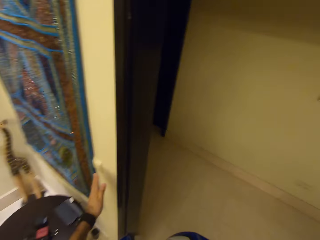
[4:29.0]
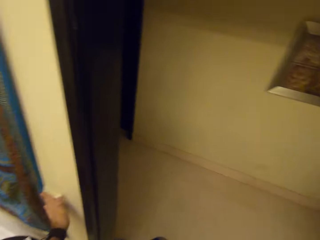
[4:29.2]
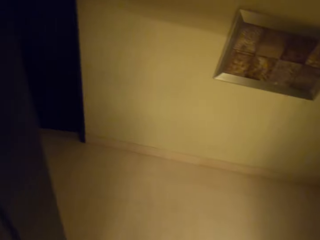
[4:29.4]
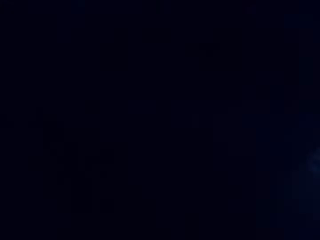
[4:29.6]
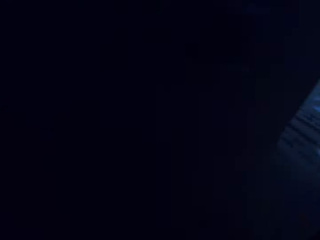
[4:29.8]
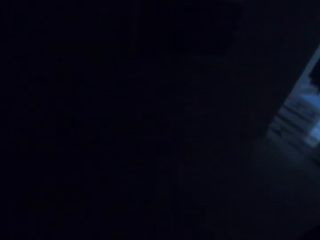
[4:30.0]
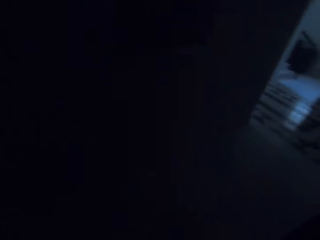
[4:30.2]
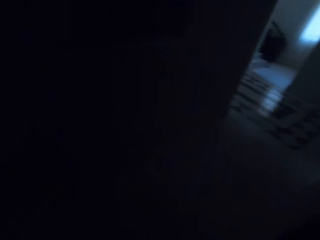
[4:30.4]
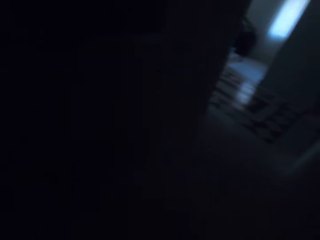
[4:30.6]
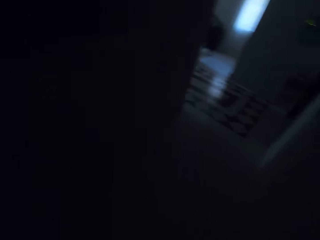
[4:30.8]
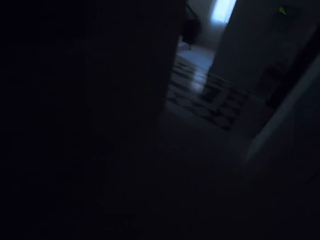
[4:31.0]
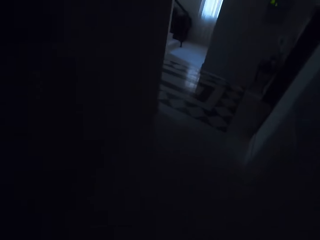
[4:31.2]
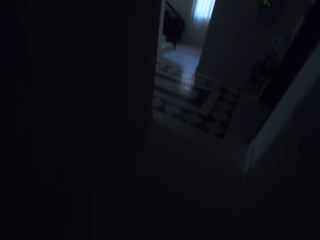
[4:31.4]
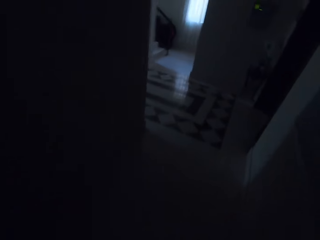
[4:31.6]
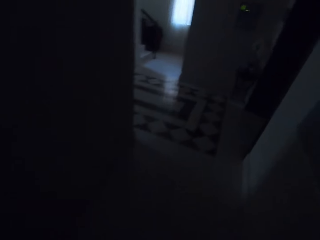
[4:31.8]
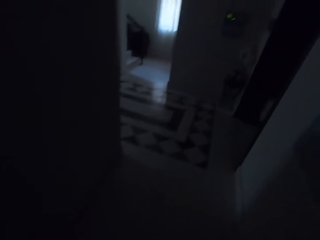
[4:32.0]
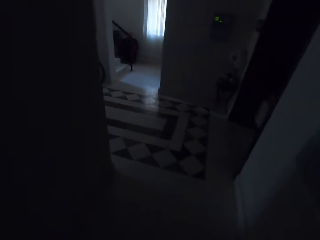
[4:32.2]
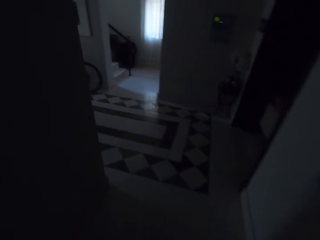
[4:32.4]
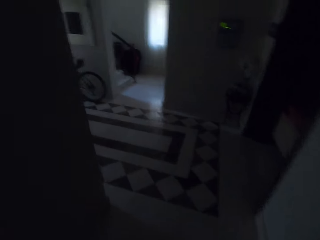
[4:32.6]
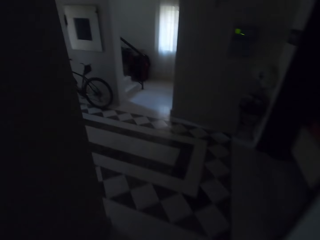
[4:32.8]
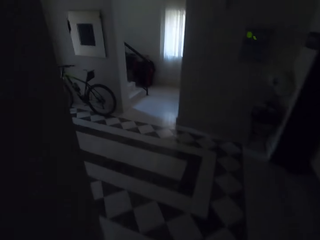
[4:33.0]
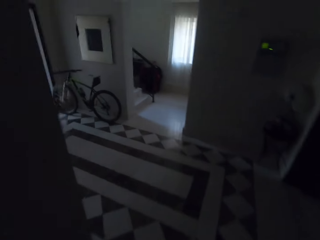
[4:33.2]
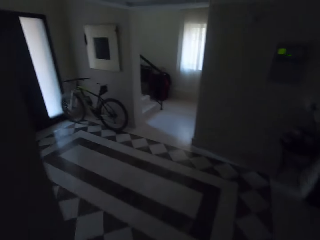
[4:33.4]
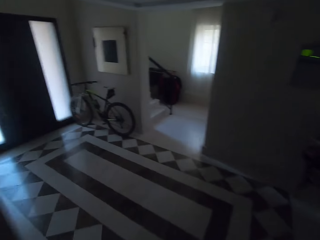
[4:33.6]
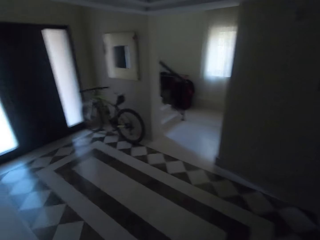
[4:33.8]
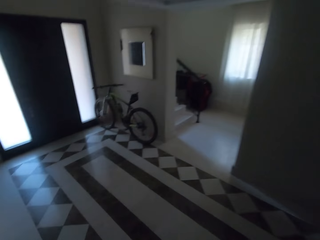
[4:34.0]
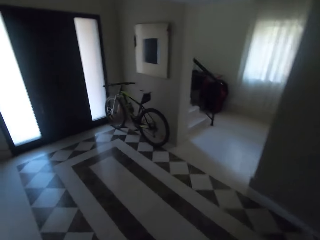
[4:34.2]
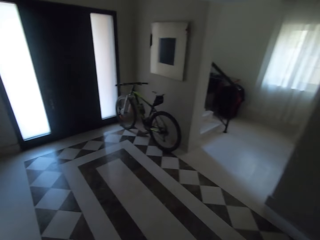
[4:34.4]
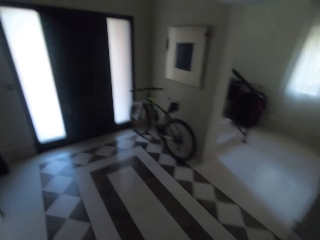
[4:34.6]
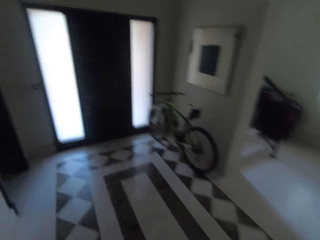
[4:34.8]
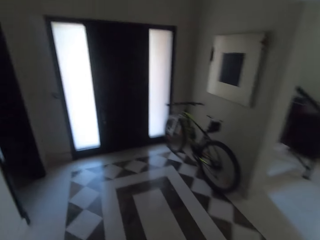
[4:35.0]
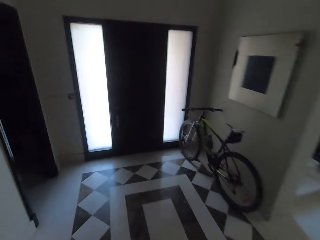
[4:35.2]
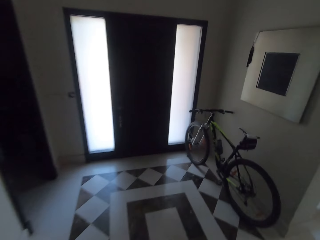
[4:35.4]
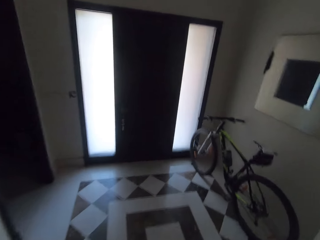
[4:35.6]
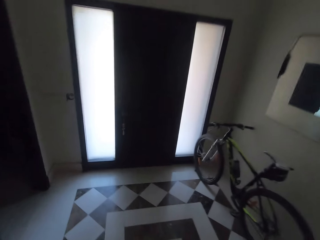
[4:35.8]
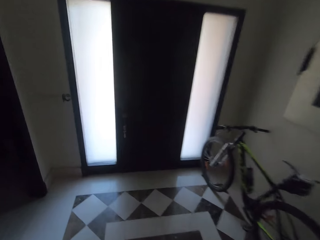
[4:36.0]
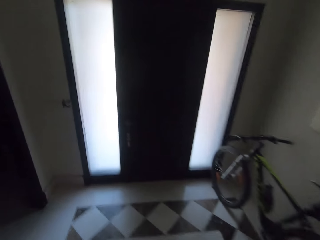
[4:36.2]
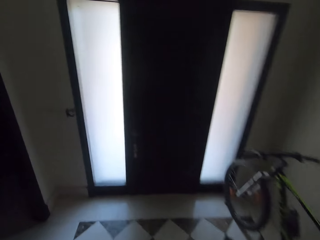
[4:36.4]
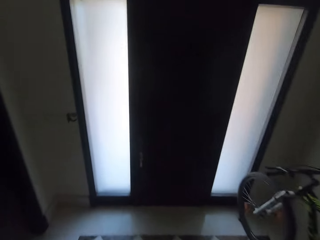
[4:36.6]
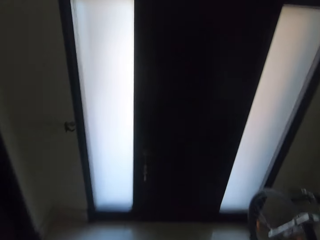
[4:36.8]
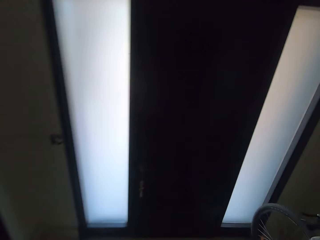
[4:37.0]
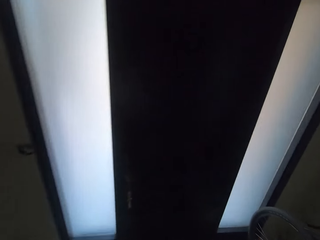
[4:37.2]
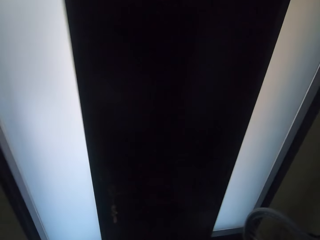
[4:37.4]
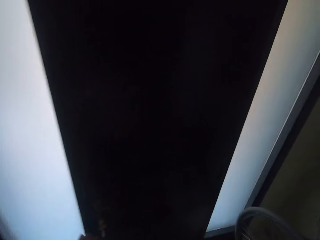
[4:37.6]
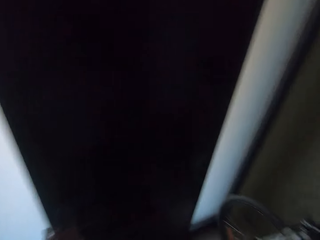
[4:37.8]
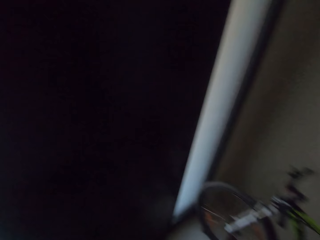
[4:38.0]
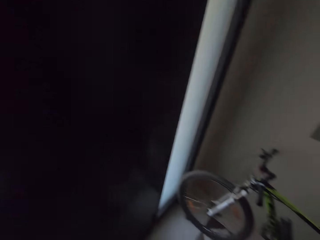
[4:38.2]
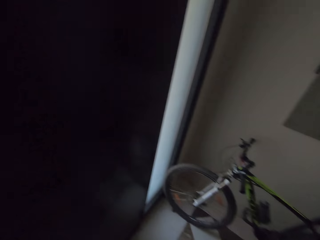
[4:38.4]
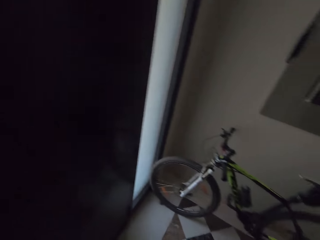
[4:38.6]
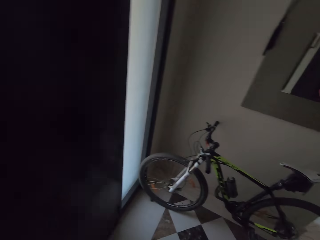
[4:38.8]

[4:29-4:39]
The camera wearer switches the lights off. They walk in the corridor. They walk around the room.

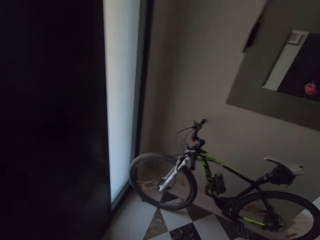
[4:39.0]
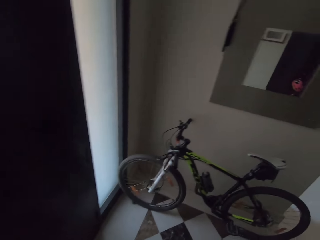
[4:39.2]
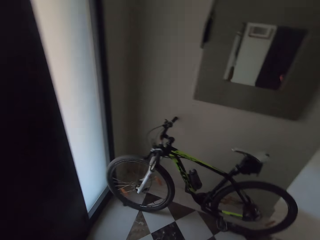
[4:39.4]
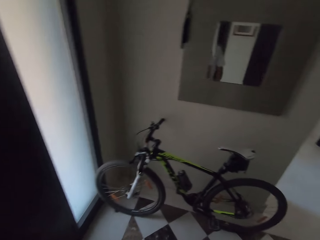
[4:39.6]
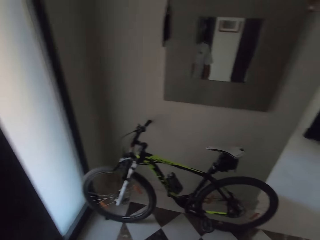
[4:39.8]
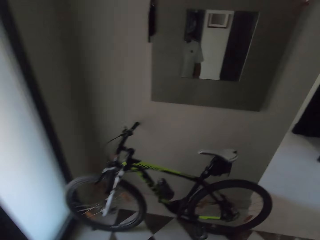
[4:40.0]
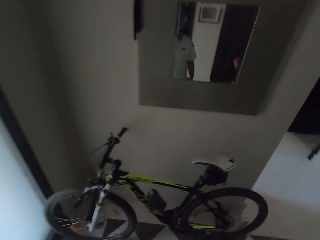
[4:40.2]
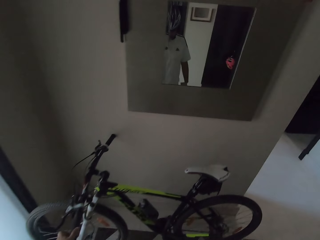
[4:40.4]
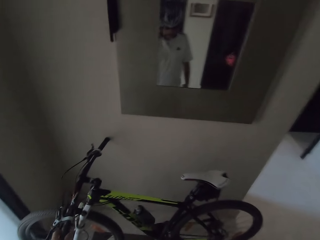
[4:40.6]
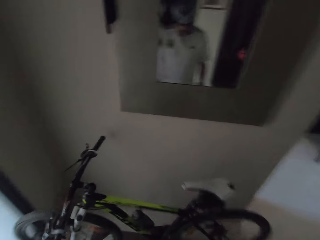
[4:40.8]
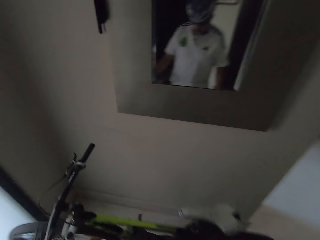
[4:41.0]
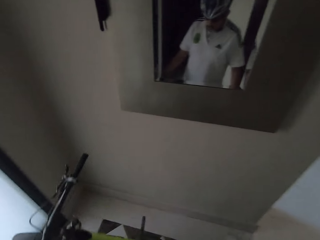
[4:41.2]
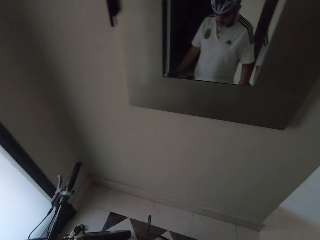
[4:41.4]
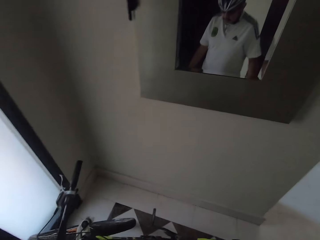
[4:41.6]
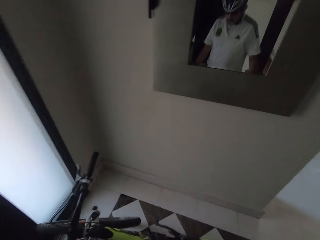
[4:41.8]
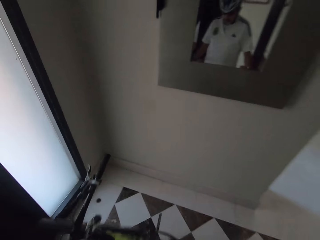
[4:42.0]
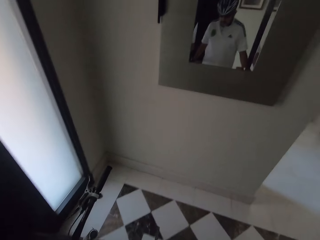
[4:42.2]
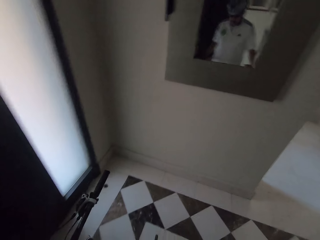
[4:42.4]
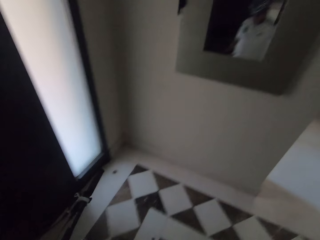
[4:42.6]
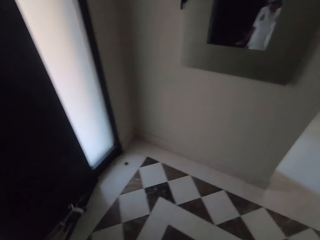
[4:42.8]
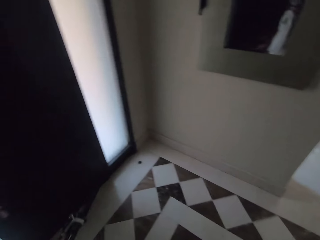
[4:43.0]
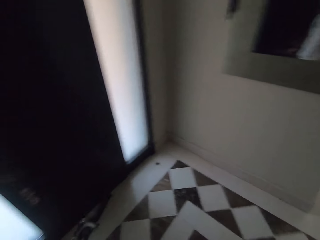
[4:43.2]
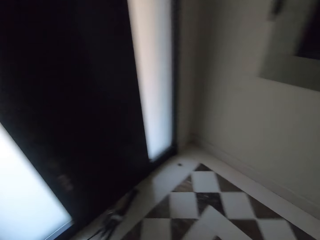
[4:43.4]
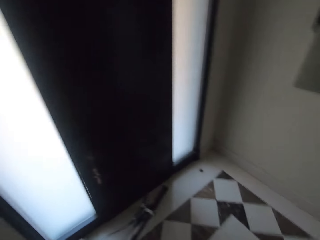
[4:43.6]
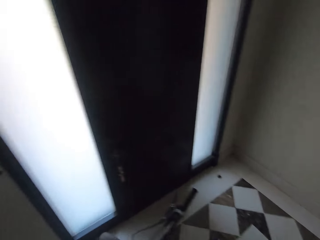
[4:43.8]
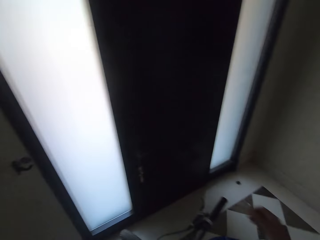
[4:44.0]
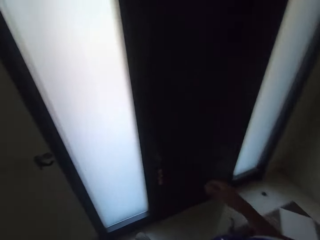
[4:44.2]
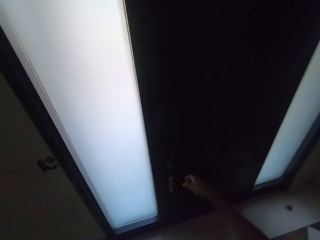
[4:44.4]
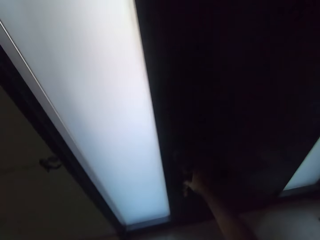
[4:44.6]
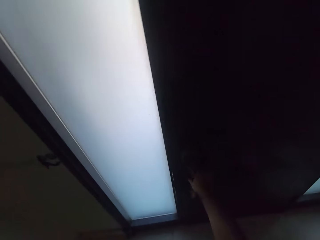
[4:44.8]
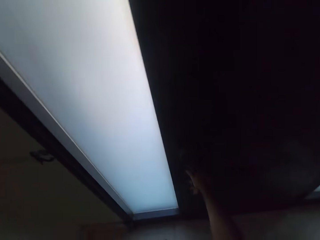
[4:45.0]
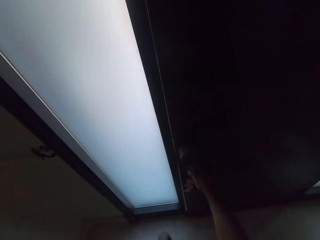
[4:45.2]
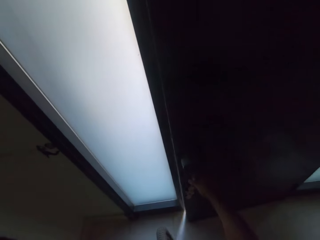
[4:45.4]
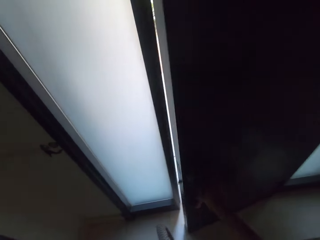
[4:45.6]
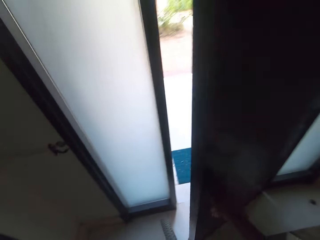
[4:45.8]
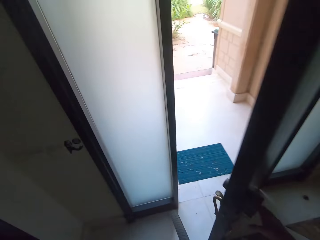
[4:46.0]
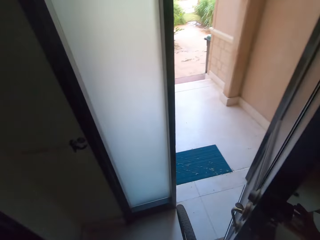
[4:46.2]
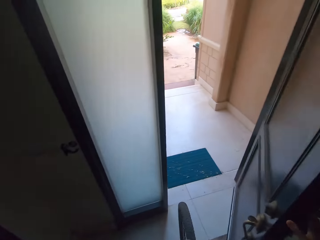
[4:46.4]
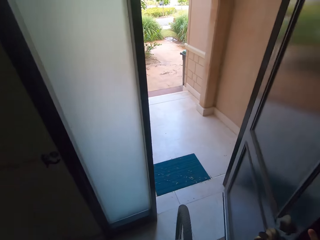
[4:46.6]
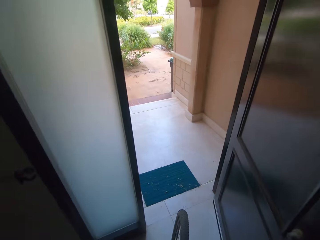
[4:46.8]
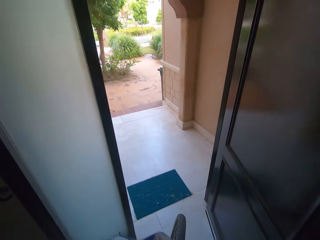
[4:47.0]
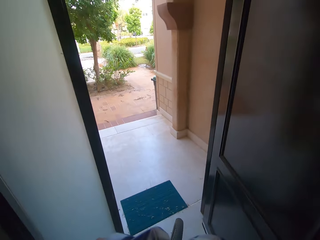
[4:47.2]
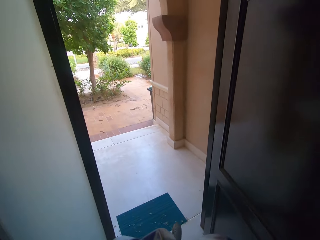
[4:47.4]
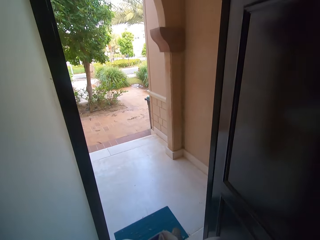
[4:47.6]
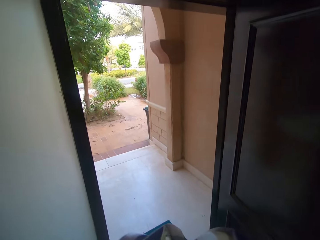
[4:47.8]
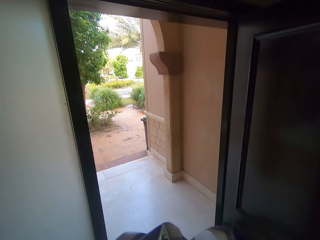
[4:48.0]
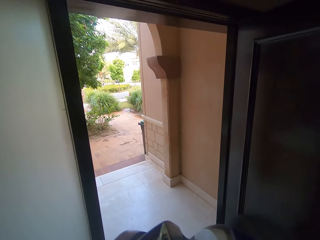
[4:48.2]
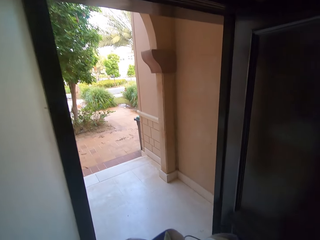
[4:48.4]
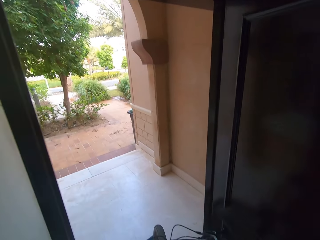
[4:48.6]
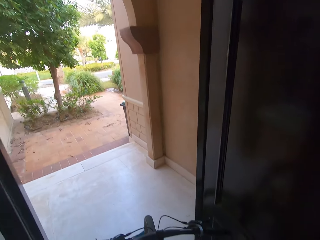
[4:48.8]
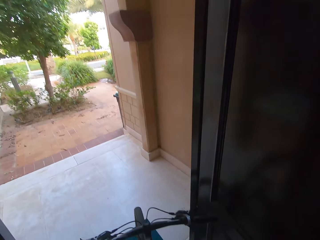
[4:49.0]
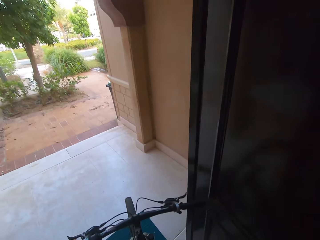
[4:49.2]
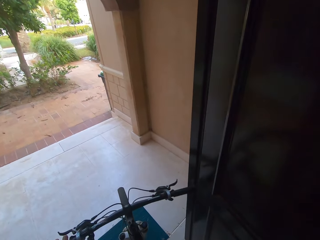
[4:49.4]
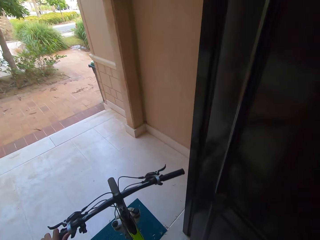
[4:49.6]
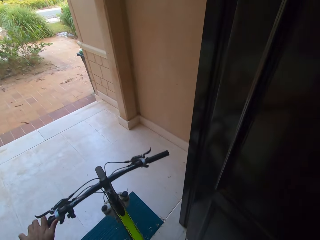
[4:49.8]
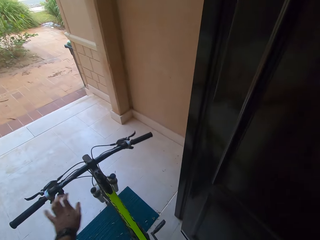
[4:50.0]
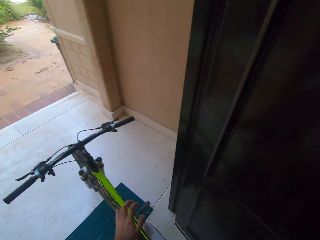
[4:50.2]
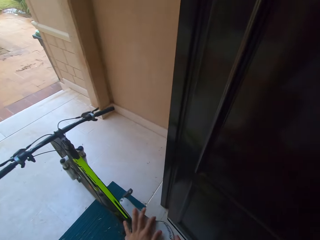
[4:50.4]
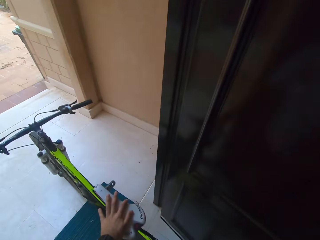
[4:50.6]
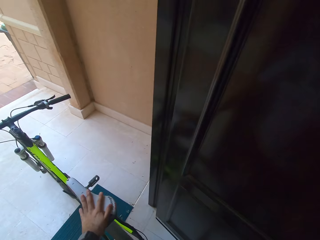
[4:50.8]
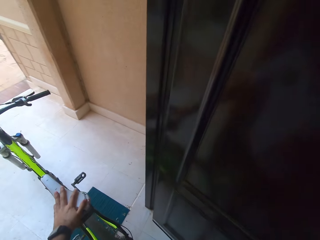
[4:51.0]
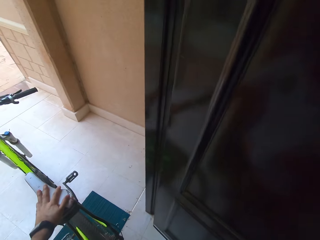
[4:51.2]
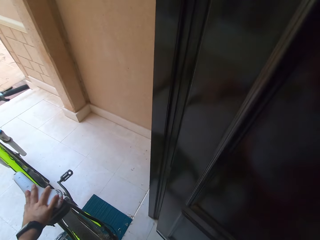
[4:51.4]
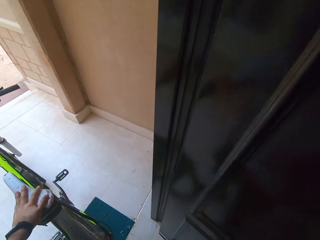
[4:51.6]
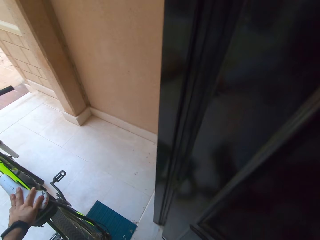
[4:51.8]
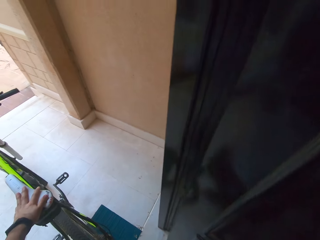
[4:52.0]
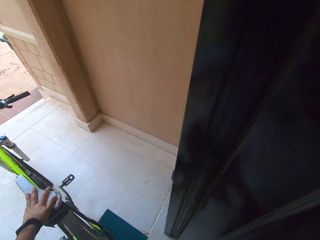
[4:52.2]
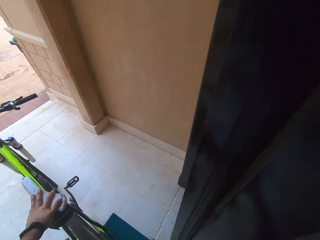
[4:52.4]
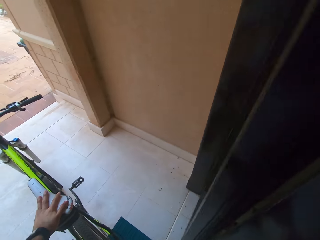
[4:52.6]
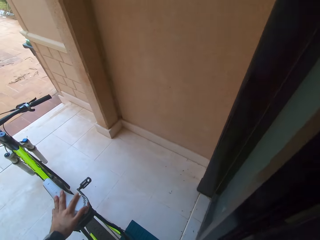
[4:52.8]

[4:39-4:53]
The camera wearer stares at the bicycle. They pick up the bicycle. They open the door. They remove the bicycle out of the house.
